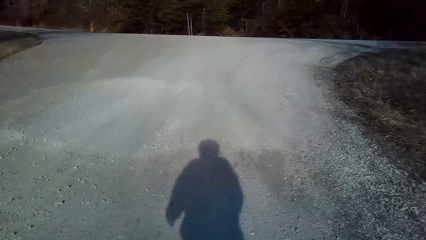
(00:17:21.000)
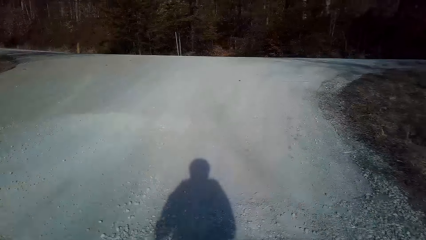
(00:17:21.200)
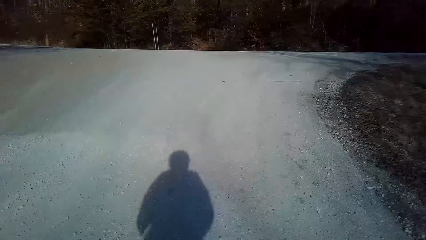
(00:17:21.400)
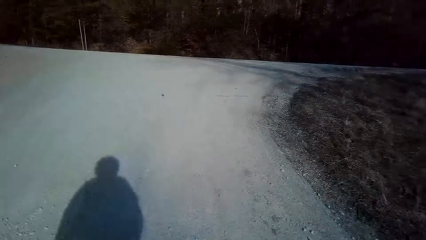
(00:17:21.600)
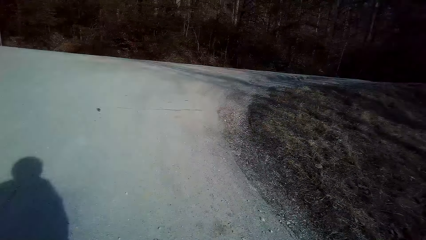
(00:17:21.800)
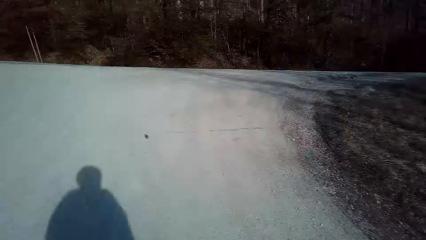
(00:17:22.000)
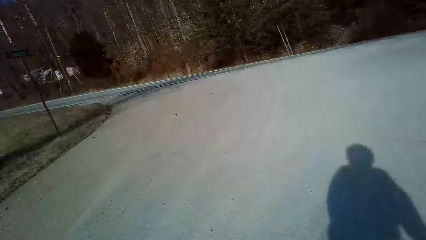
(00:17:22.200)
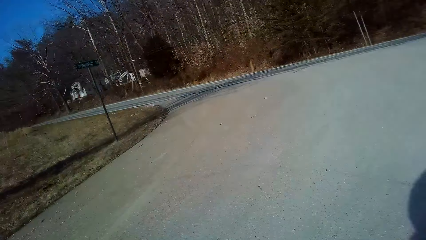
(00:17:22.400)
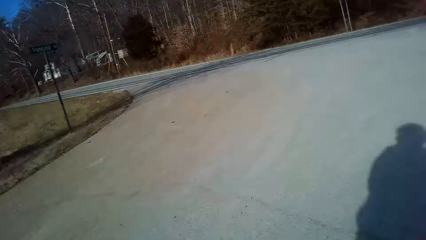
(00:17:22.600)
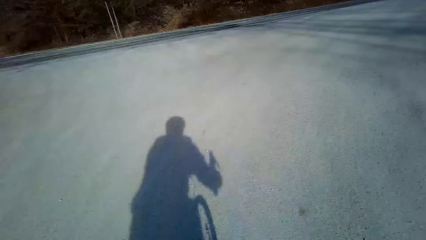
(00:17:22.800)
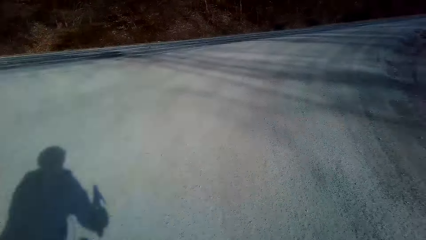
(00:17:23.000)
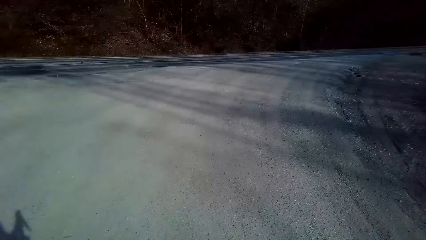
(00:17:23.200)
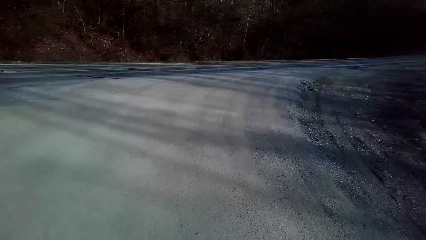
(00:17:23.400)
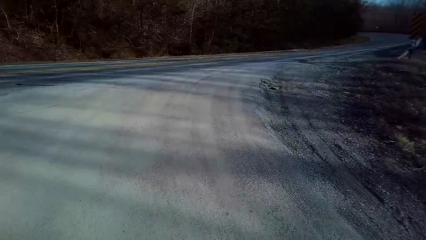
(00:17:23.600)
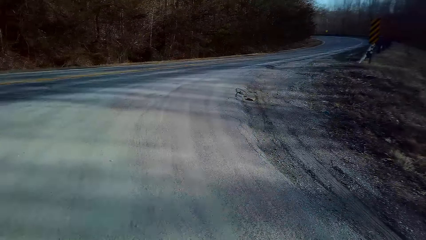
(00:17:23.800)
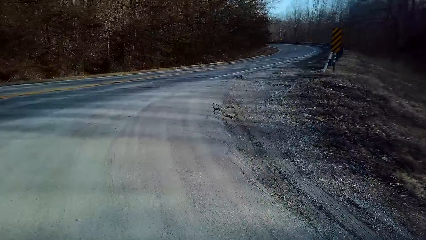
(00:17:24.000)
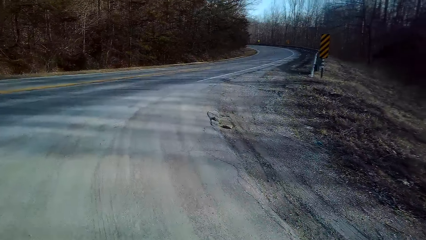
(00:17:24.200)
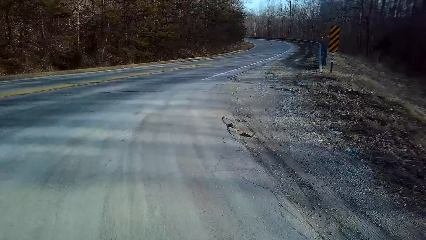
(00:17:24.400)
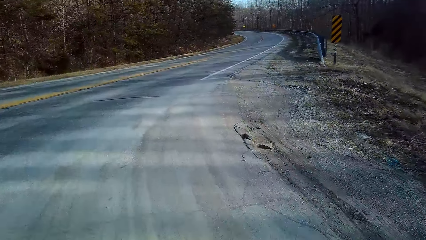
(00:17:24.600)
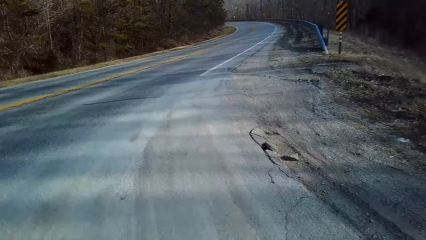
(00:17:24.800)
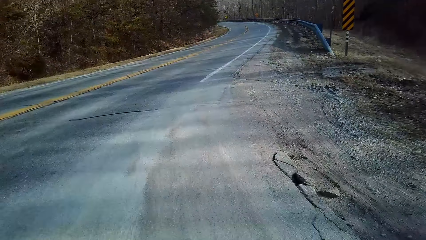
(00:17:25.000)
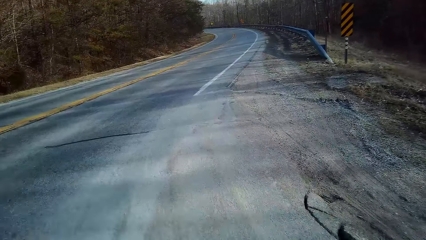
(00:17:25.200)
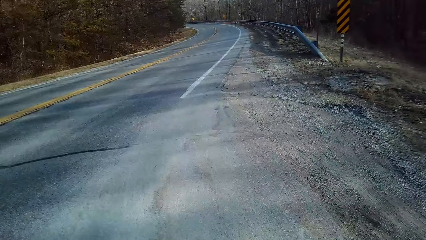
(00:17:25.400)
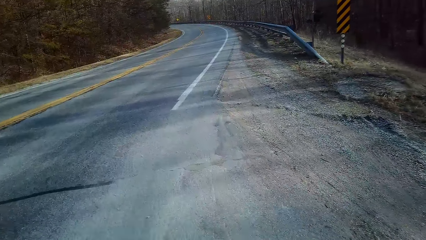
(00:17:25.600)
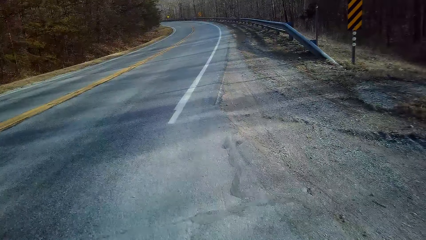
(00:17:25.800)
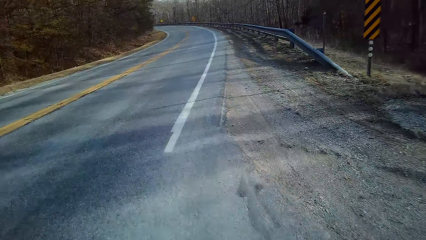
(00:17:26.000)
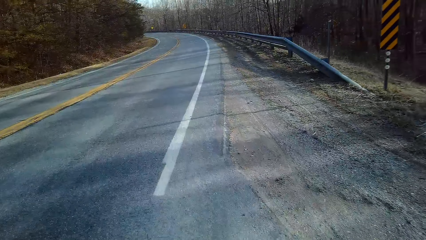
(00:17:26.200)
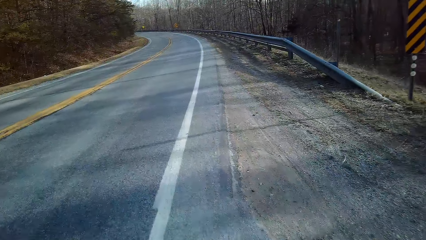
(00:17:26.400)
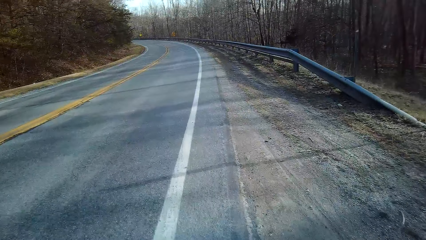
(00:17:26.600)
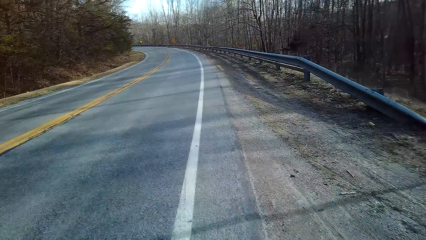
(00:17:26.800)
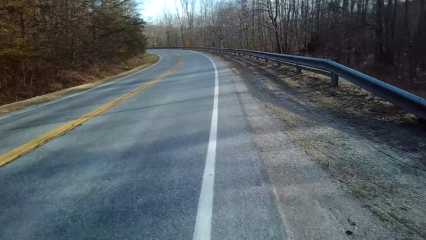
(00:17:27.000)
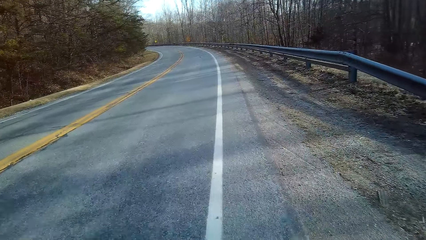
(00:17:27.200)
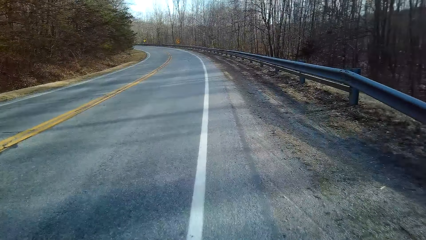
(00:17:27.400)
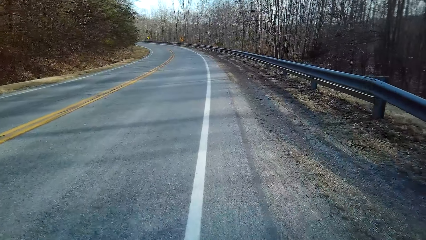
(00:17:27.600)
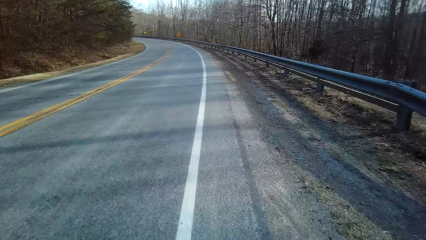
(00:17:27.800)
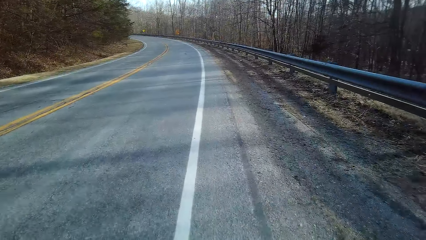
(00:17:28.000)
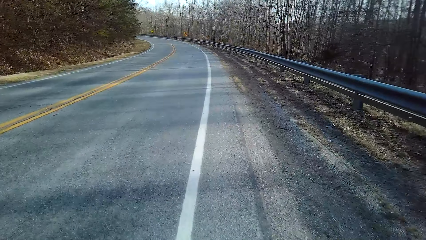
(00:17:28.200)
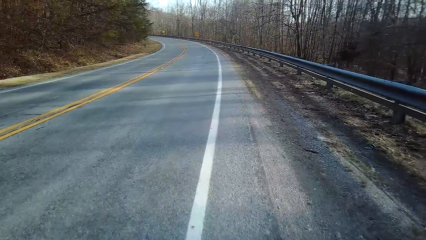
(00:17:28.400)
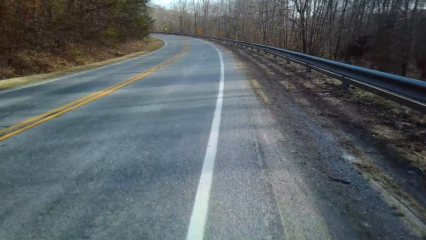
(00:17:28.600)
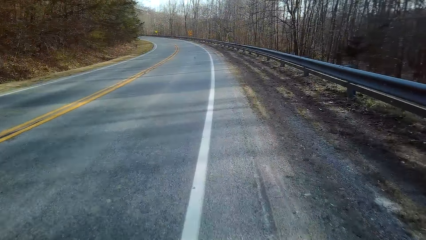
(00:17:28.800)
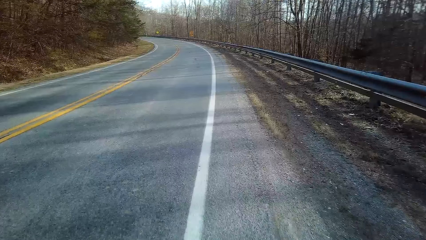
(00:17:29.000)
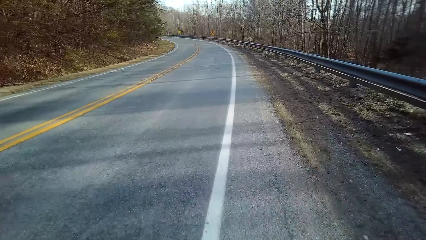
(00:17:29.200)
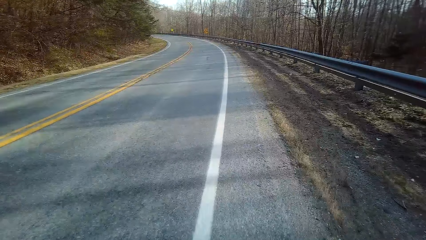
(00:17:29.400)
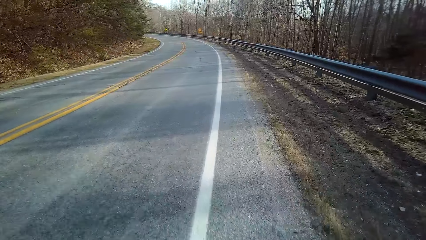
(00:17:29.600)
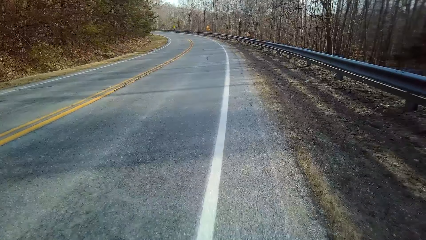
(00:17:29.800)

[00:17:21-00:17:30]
The camera wearer turns to the side. They turn to the side again. They ride a bicycle on the road.

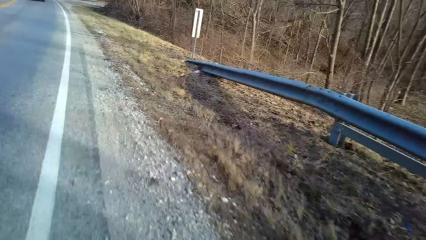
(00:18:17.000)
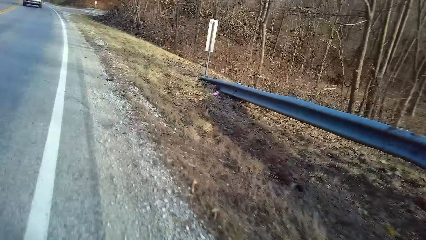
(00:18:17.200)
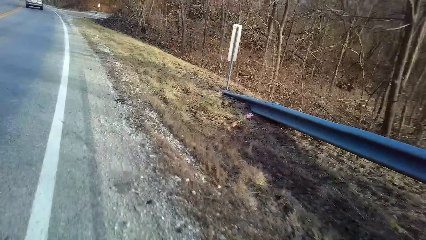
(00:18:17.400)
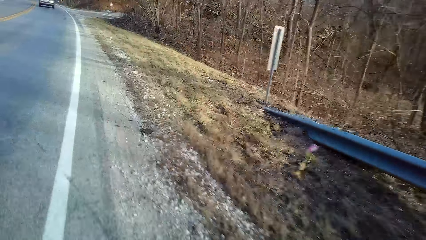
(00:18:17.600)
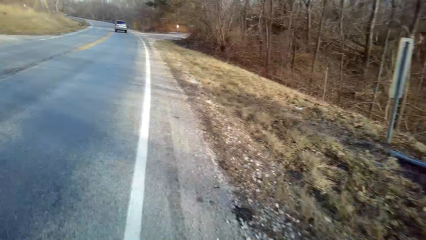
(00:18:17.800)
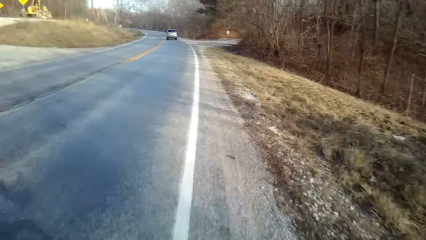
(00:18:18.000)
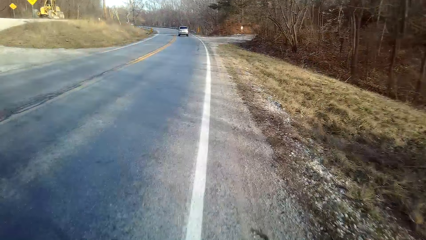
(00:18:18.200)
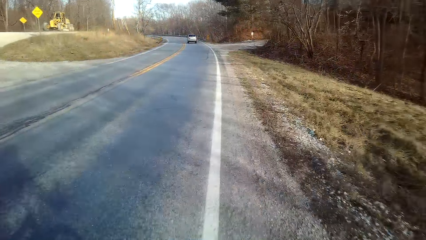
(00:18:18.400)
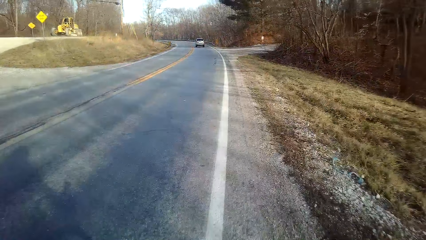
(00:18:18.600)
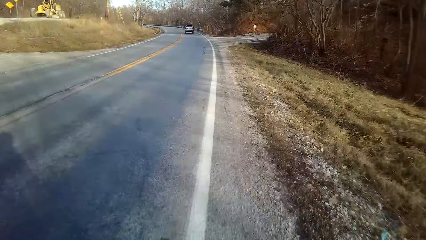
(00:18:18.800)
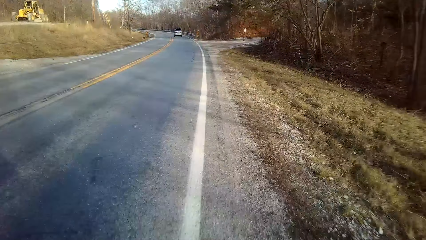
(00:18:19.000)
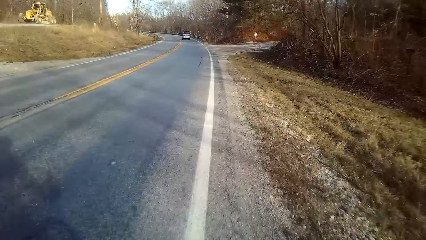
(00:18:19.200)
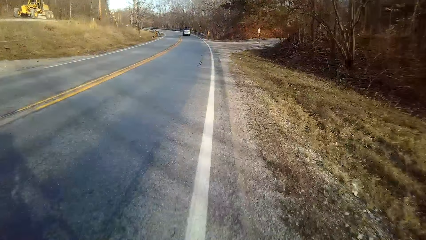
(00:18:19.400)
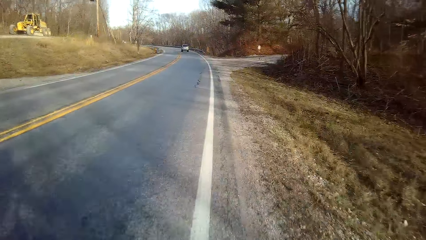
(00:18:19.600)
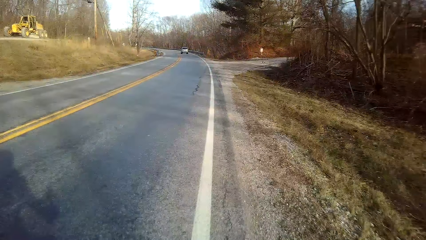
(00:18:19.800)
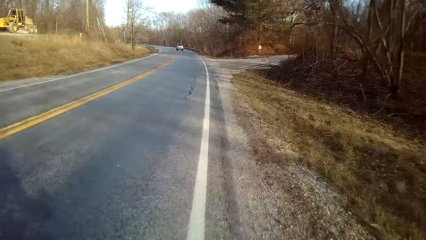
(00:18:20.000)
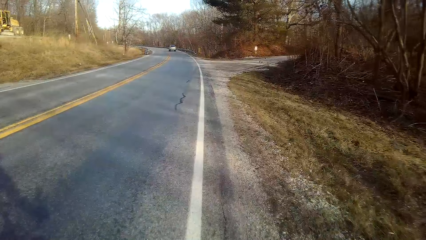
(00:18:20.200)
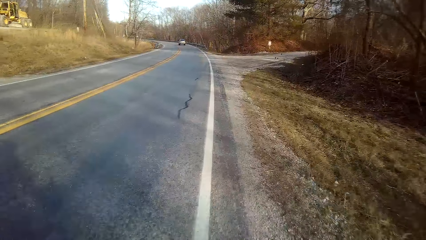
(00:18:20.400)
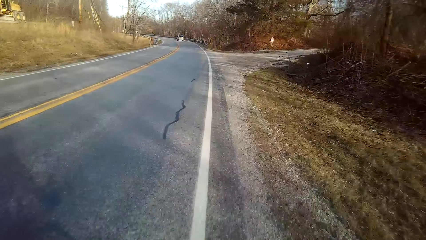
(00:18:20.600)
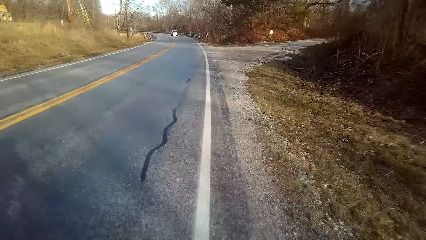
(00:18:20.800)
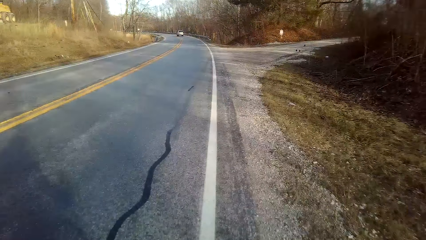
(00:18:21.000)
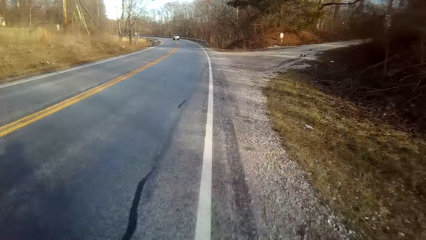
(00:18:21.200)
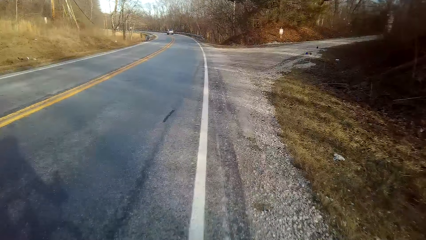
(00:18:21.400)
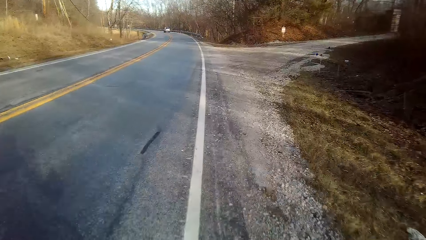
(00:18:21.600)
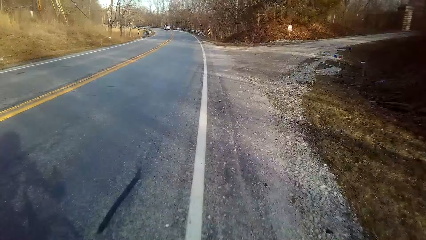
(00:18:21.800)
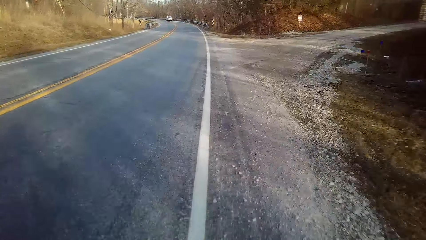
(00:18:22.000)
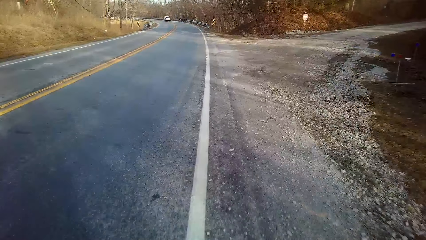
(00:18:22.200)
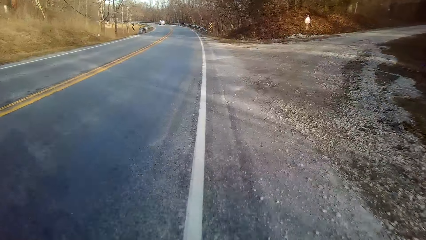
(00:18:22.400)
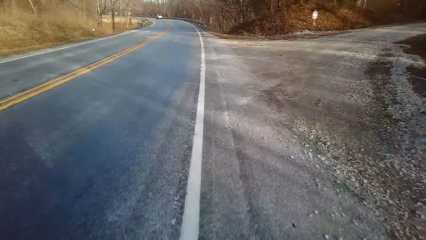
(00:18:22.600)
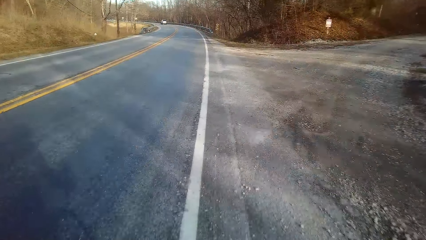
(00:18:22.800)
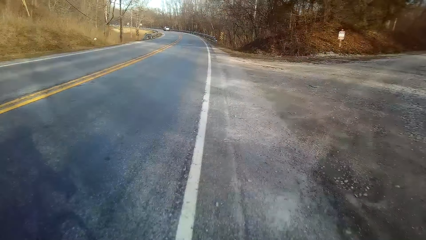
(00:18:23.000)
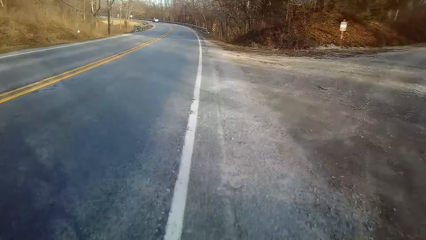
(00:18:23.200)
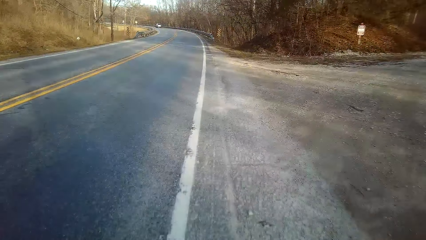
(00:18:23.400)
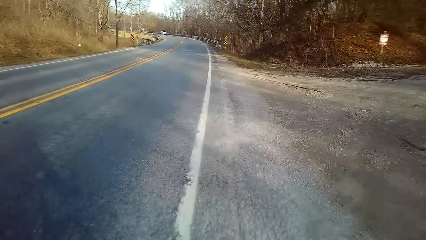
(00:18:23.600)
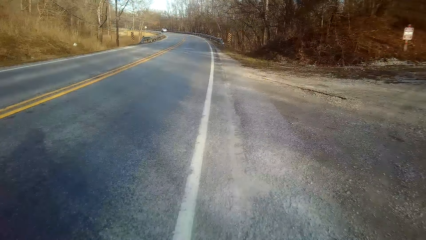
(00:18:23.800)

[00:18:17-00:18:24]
The camera wearer rides a bicycle along the road.
